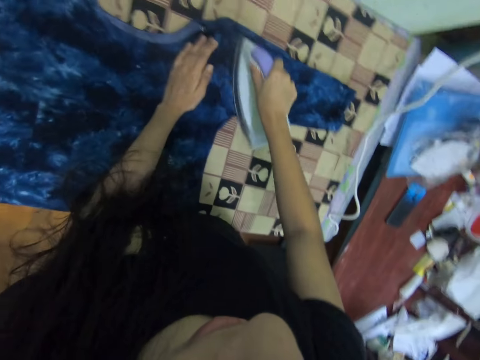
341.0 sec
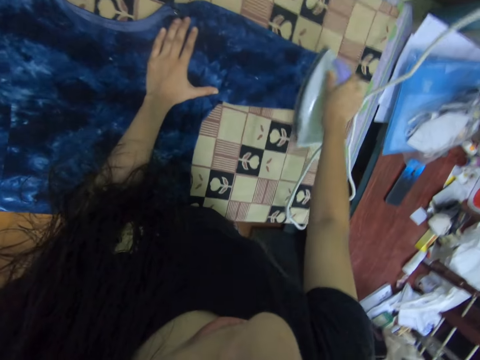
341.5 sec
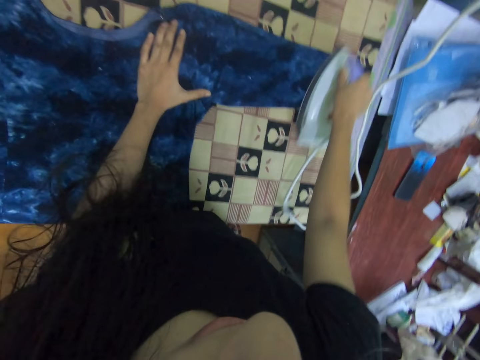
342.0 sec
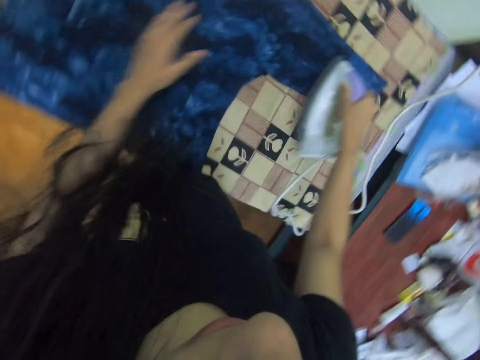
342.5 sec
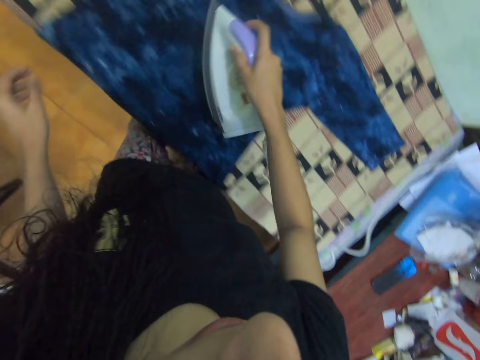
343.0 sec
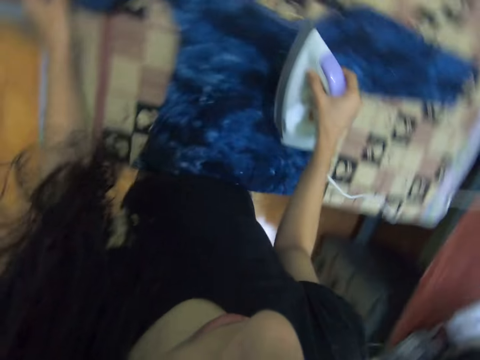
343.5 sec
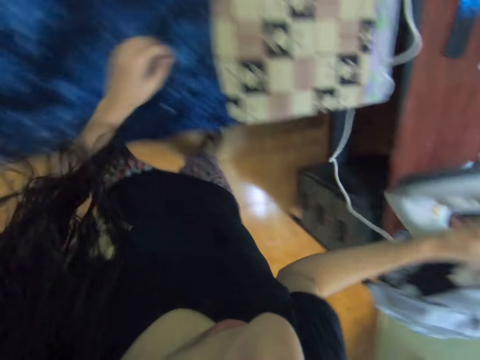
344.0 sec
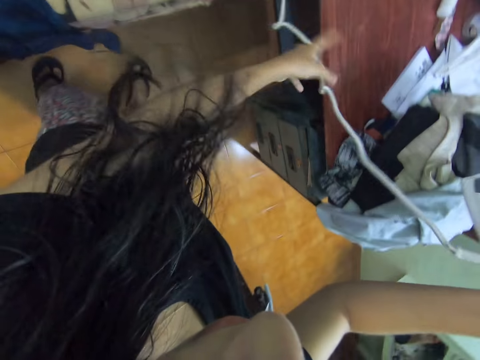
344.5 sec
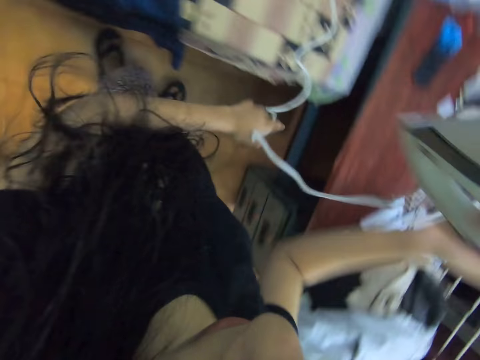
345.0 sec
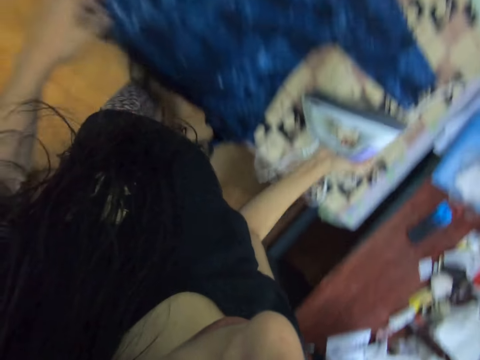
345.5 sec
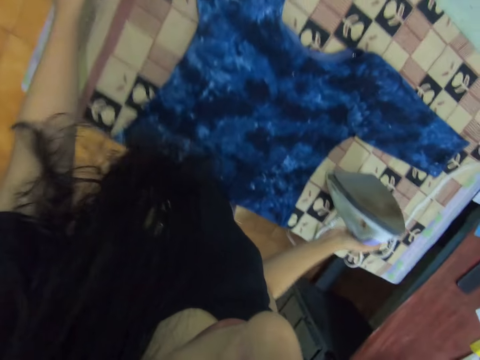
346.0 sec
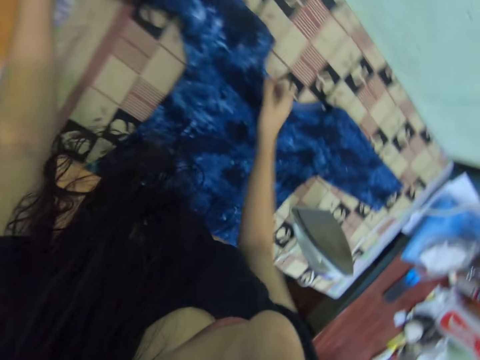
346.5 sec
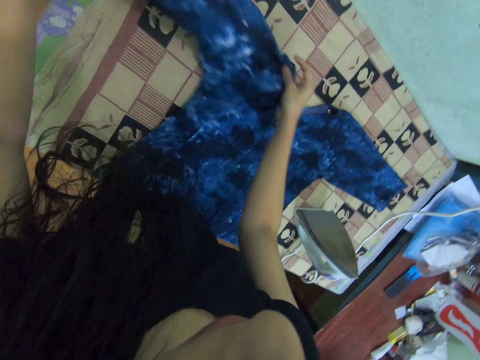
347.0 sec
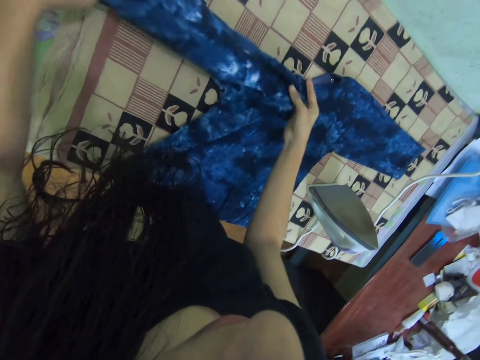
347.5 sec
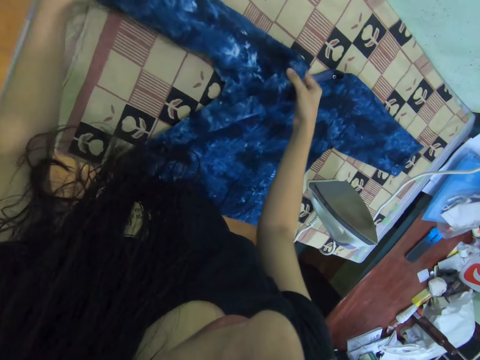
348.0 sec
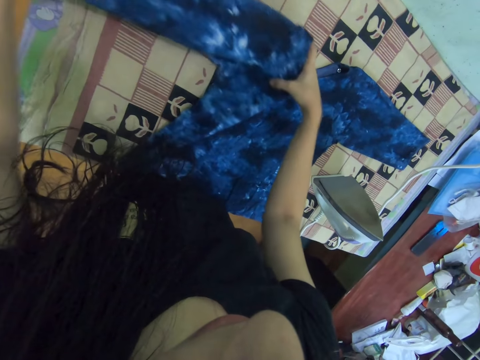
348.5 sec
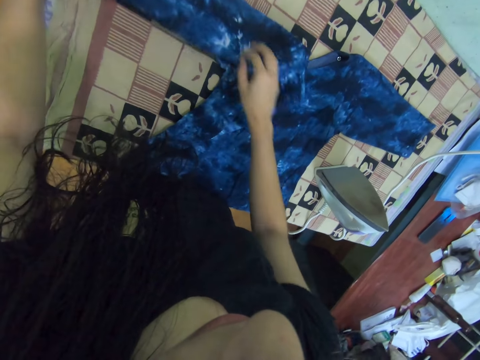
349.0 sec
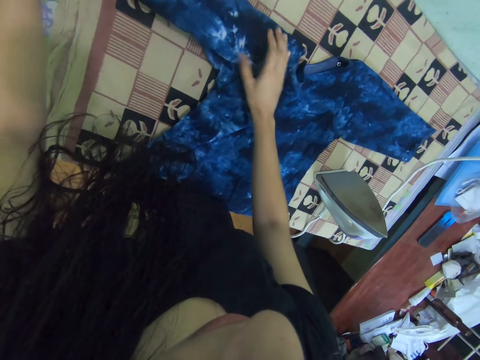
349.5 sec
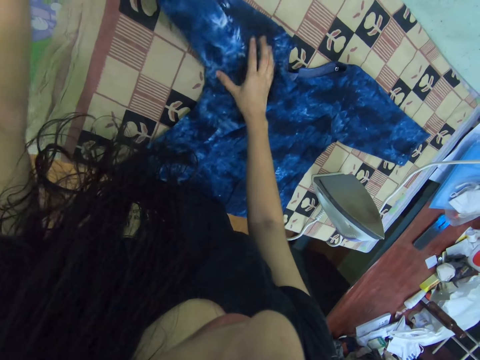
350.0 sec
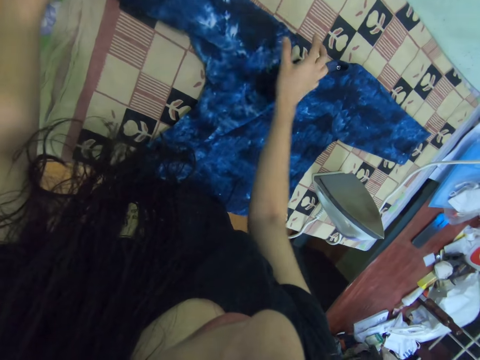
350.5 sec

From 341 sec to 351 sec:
The camera wearer irons the cloth. They hold the cable. They move the iron wire. They place the iron box on the board. They adjust the cloth. They fold the cloth.

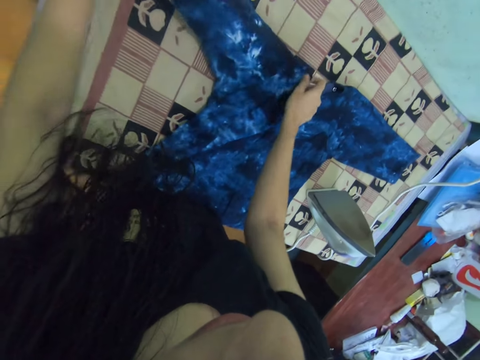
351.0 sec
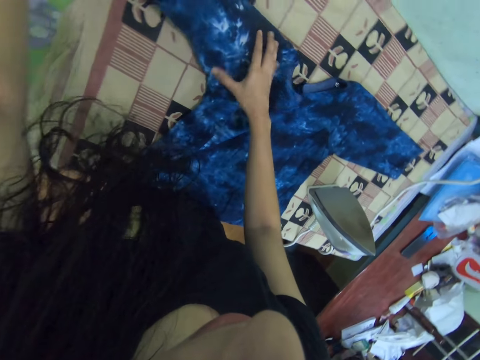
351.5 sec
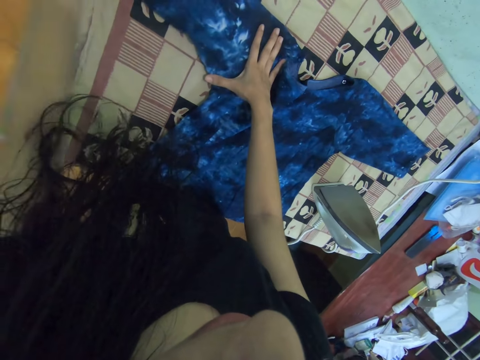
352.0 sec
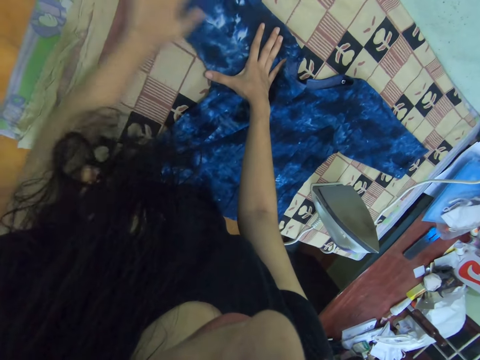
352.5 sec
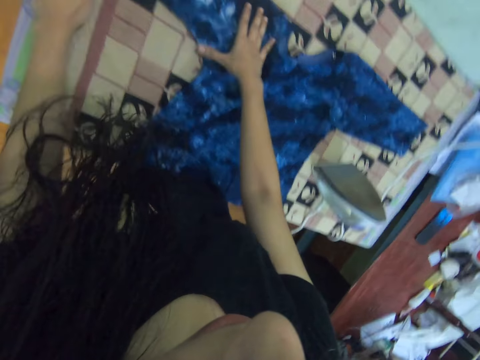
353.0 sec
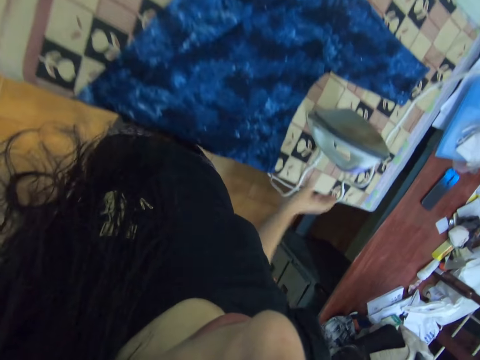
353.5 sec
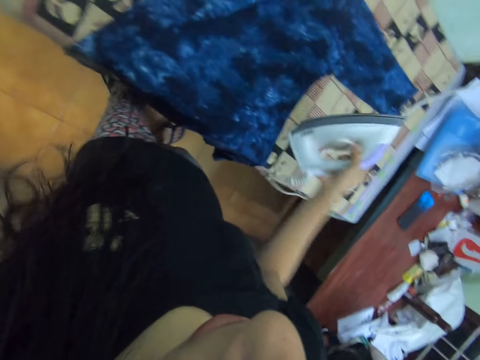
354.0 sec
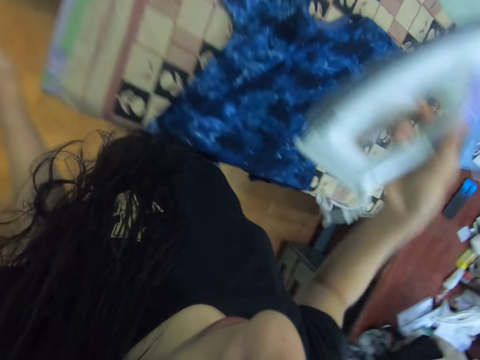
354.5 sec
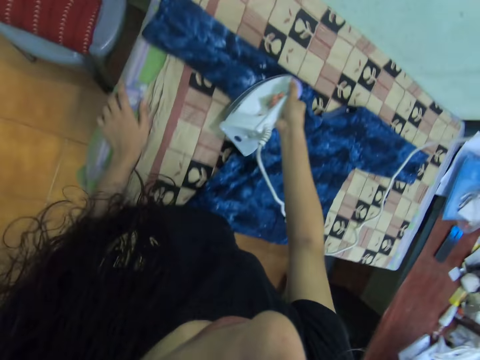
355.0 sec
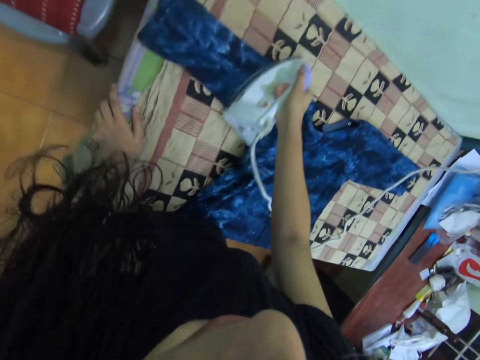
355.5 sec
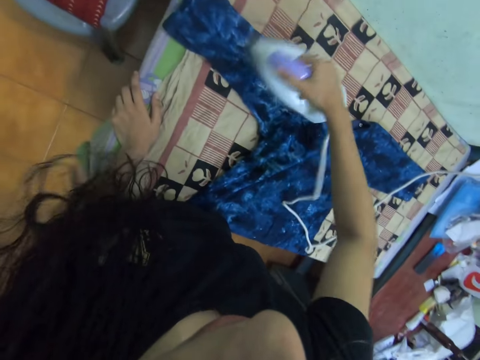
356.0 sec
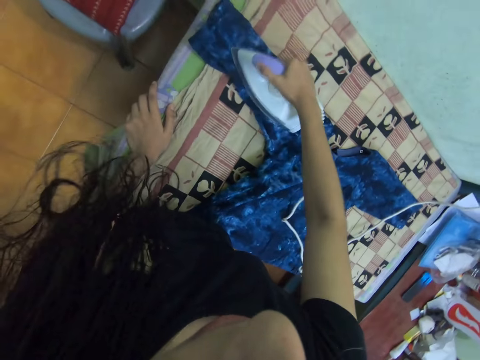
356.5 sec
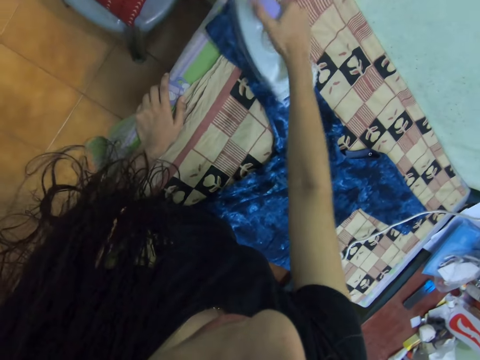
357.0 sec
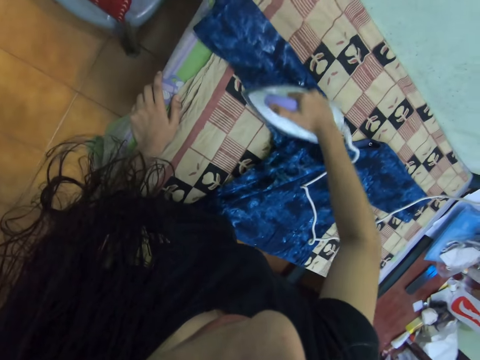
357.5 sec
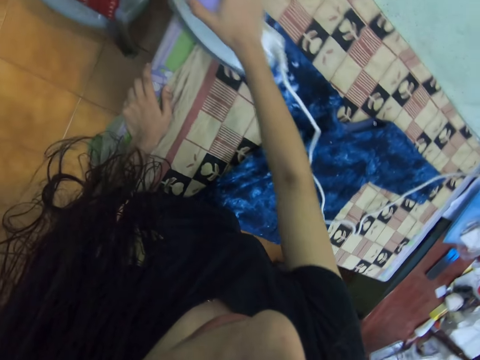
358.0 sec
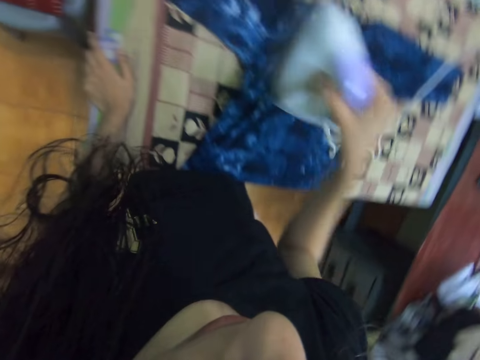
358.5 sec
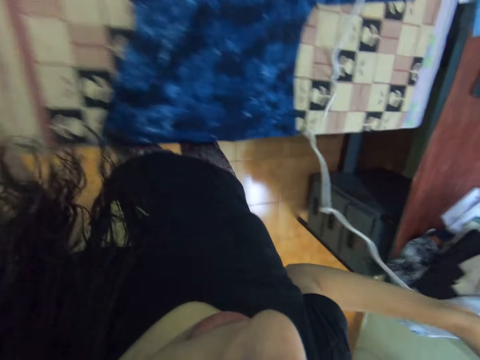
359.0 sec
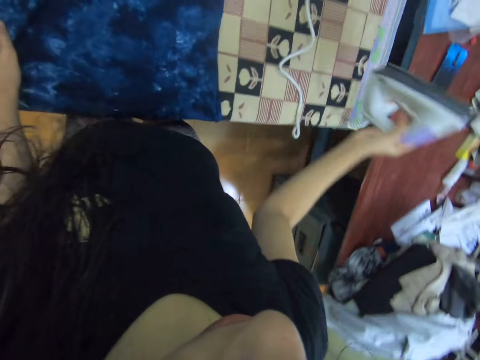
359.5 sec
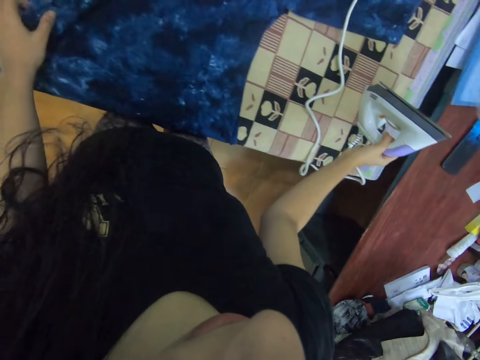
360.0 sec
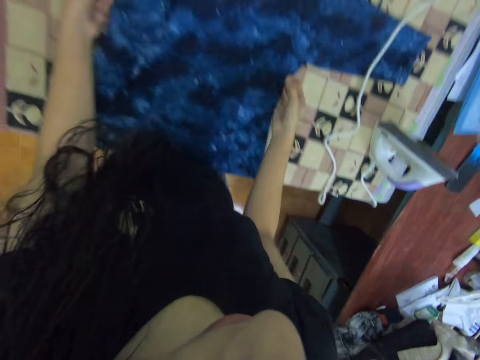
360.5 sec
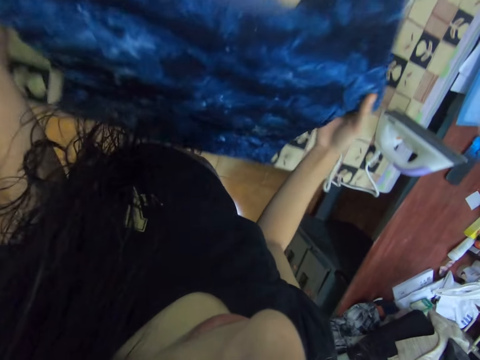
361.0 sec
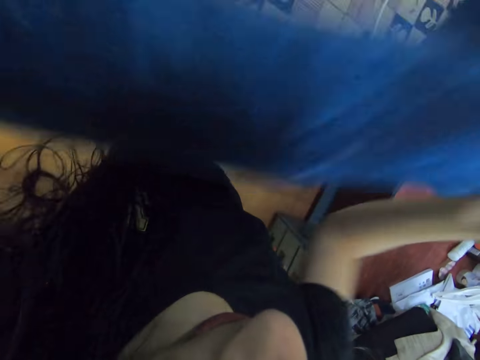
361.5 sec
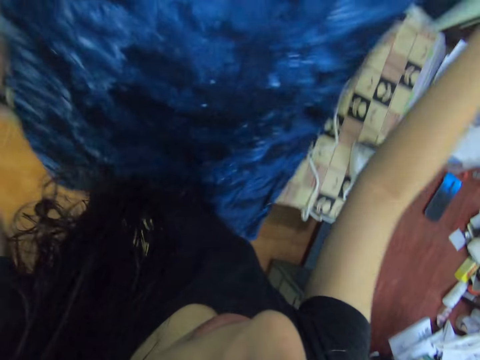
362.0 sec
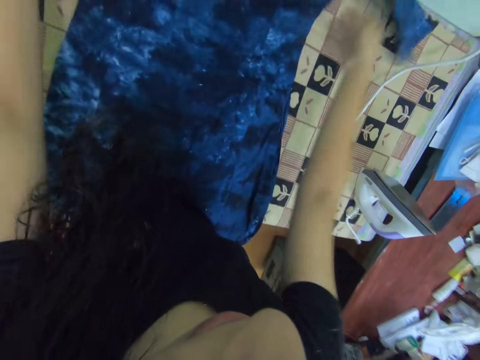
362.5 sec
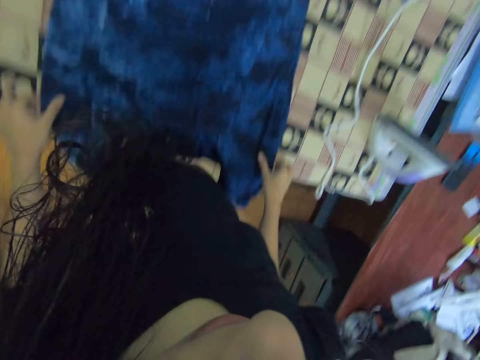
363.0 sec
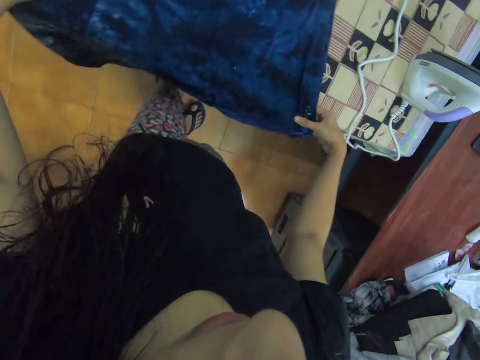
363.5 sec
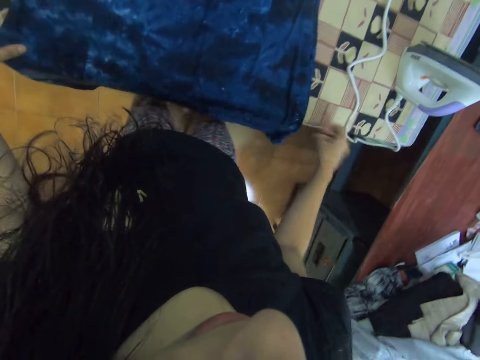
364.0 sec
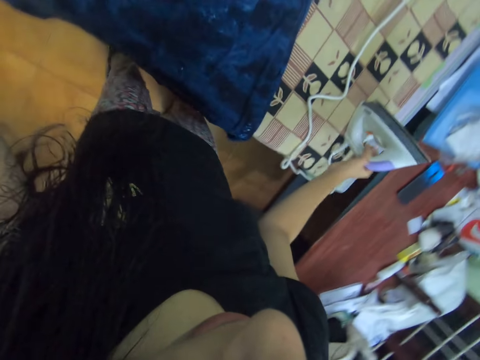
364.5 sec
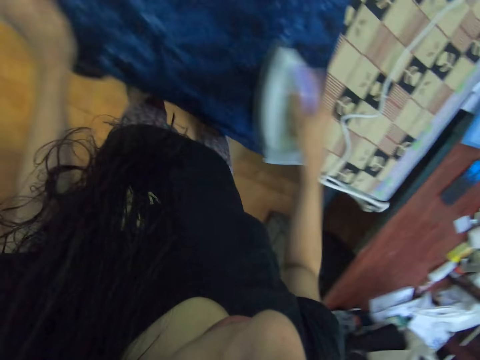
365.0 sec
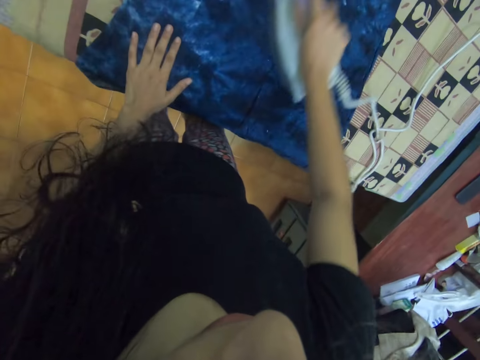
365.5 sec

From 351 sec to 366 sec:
The camera wearer picks up the iron box and irons the cloth. They place the iron box on the board. They lift the cloth. They spread the cloth on the table. They lay the cloth on the board. They straighten the cloth. They pick up the iron box. They place the hand on the cloth and iron the cloth.

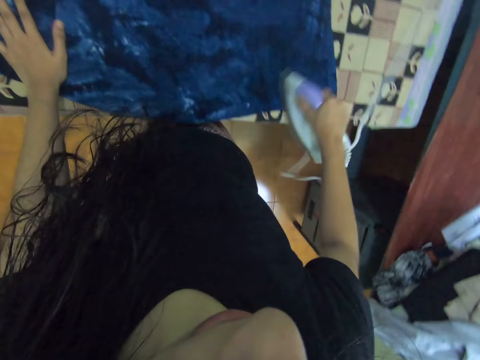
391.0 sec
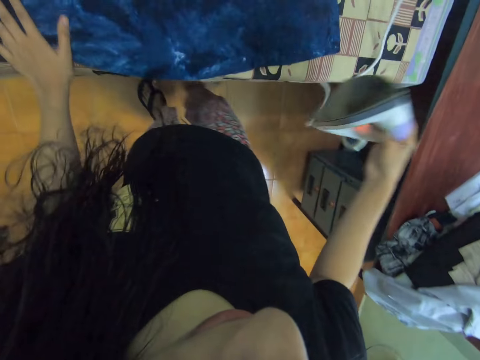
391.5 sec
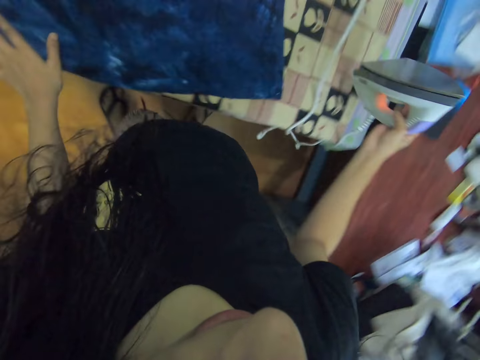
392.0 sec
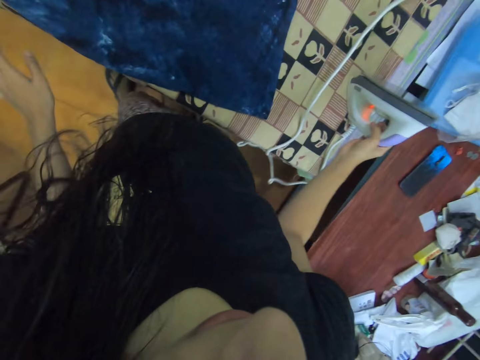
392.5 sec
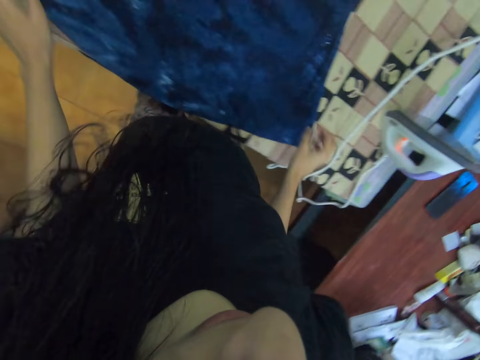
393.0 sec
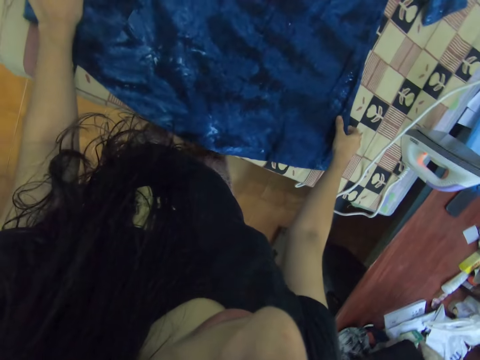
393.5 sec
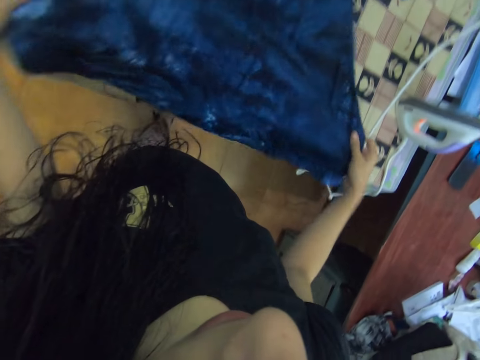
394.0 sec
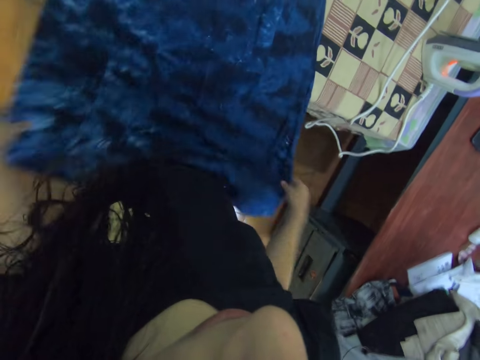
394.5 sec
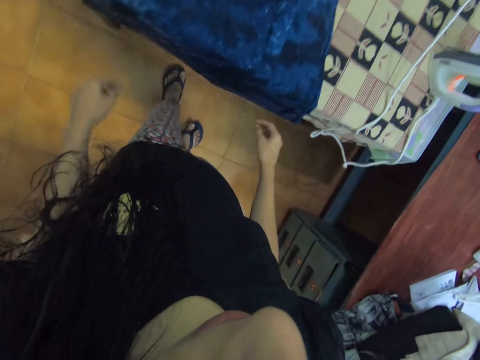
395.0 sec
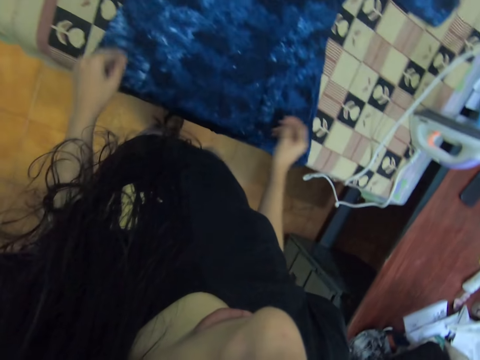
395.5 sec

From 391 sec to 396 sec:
The camera wearer puts down the iron box. They adjust the cloth on the board. They spread the cloth on the table.
